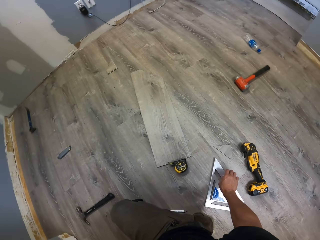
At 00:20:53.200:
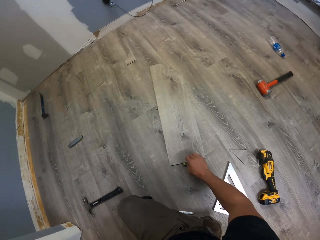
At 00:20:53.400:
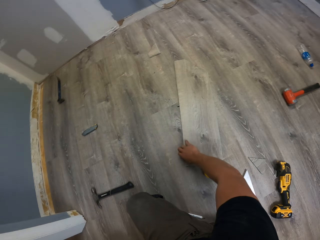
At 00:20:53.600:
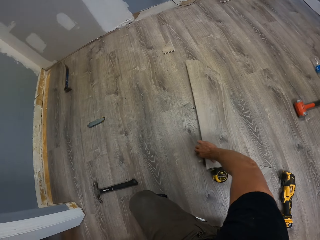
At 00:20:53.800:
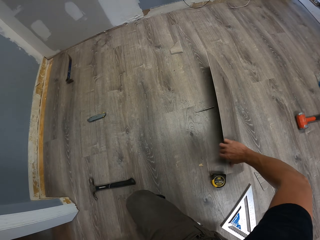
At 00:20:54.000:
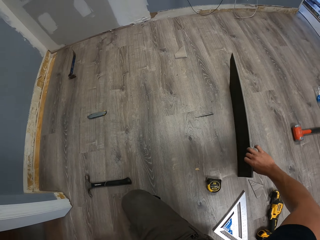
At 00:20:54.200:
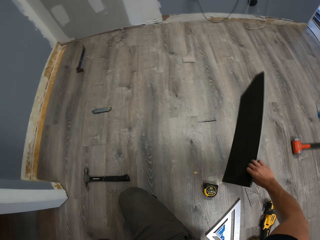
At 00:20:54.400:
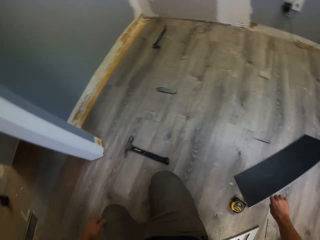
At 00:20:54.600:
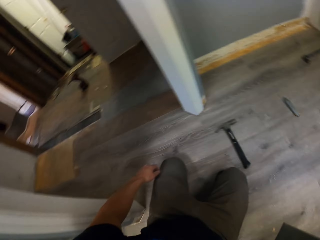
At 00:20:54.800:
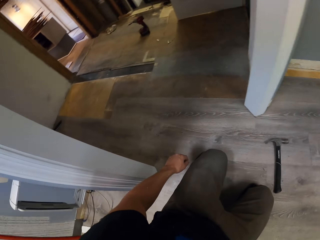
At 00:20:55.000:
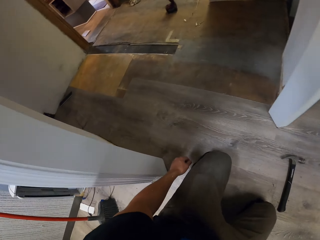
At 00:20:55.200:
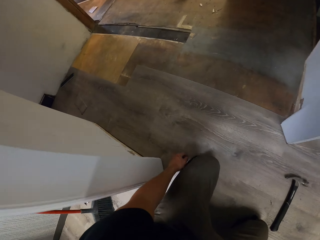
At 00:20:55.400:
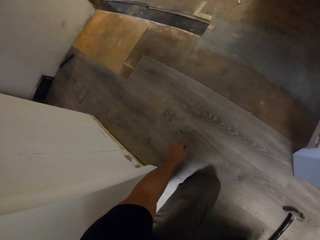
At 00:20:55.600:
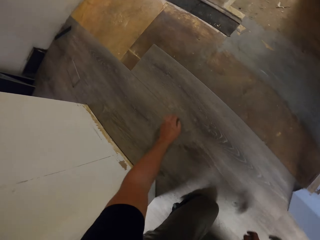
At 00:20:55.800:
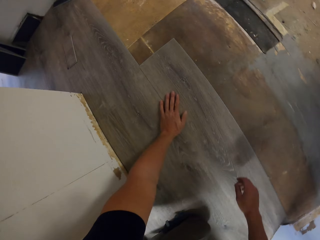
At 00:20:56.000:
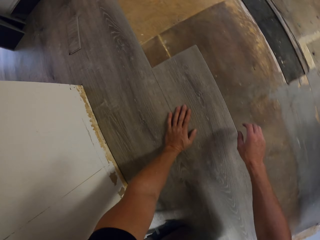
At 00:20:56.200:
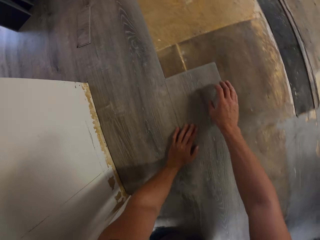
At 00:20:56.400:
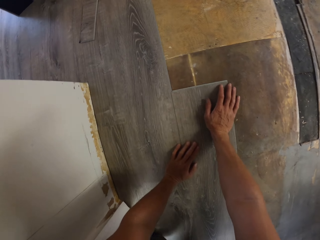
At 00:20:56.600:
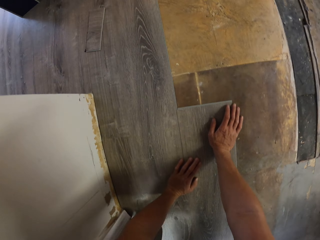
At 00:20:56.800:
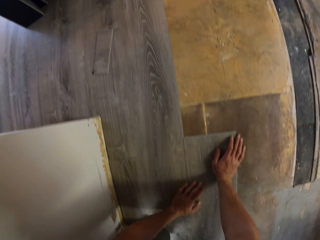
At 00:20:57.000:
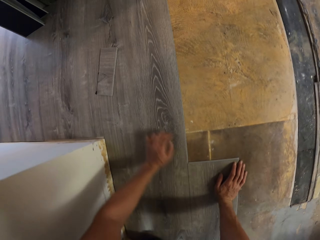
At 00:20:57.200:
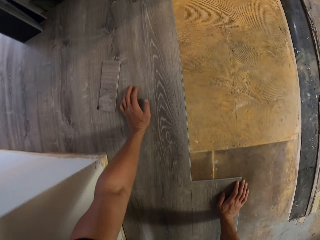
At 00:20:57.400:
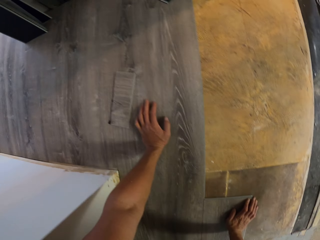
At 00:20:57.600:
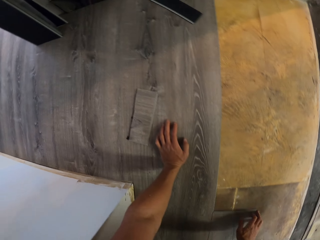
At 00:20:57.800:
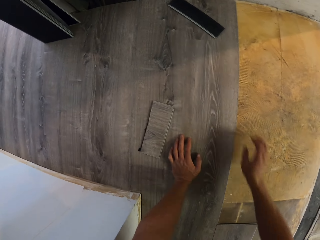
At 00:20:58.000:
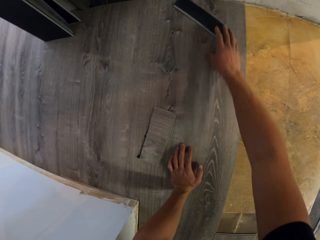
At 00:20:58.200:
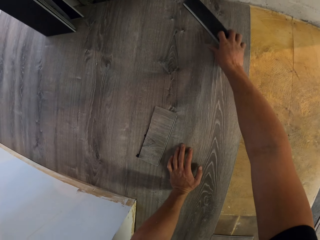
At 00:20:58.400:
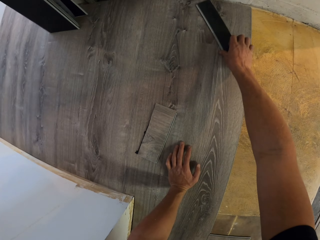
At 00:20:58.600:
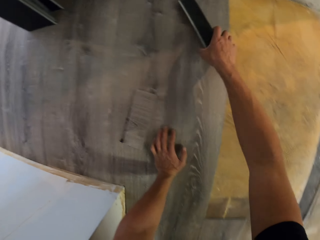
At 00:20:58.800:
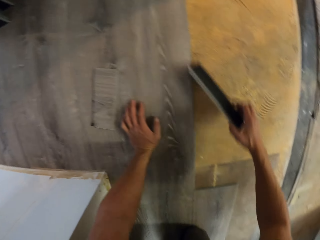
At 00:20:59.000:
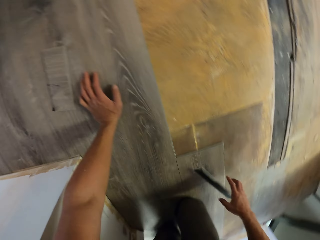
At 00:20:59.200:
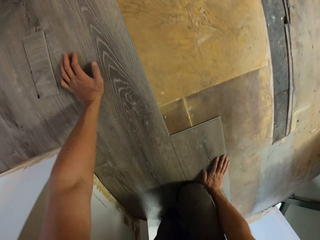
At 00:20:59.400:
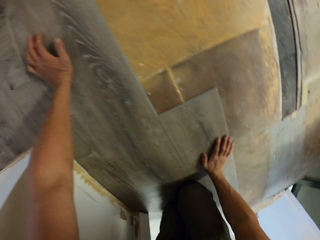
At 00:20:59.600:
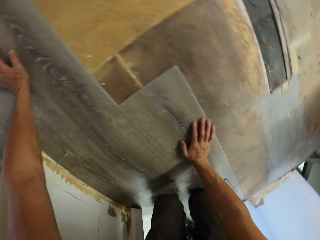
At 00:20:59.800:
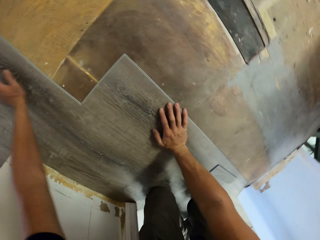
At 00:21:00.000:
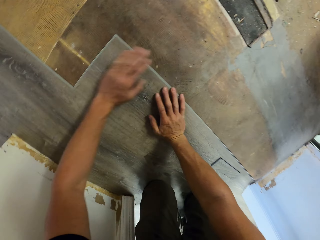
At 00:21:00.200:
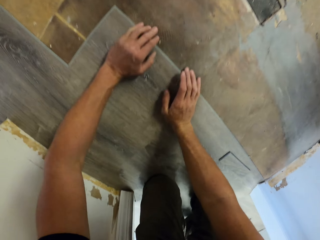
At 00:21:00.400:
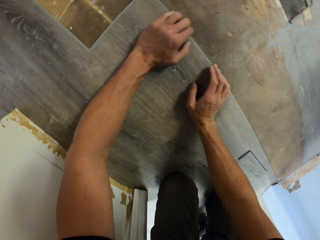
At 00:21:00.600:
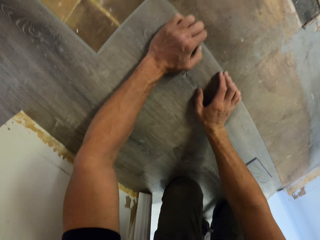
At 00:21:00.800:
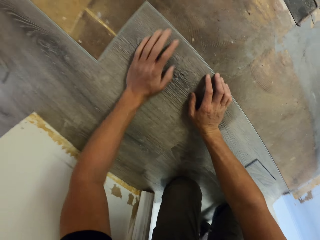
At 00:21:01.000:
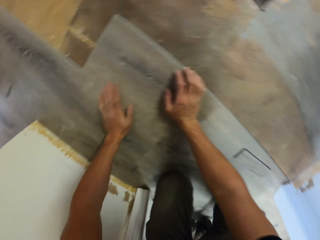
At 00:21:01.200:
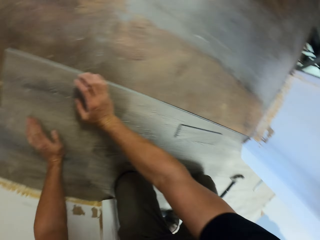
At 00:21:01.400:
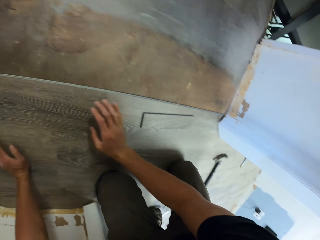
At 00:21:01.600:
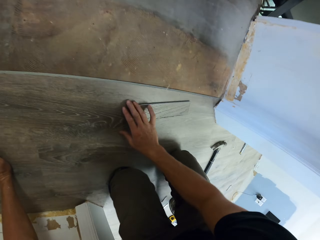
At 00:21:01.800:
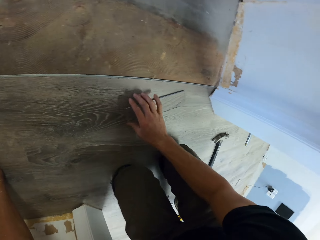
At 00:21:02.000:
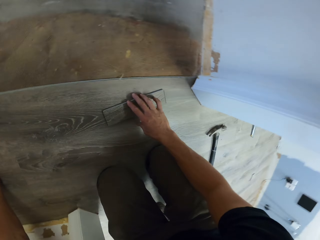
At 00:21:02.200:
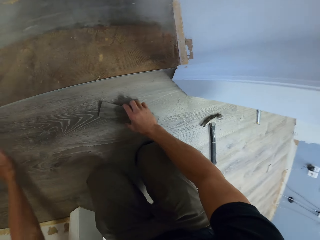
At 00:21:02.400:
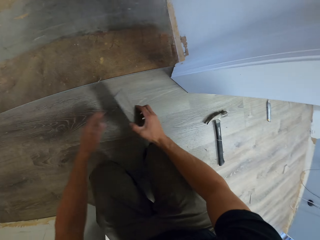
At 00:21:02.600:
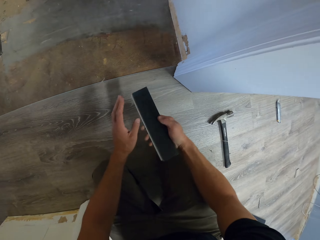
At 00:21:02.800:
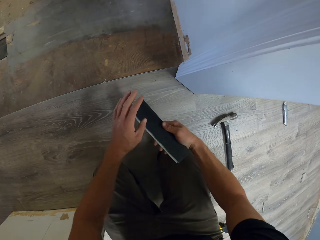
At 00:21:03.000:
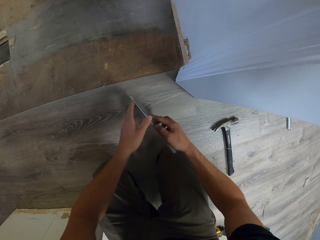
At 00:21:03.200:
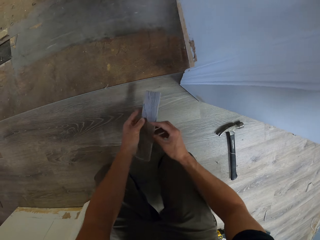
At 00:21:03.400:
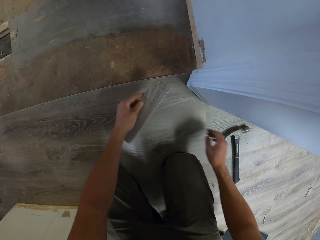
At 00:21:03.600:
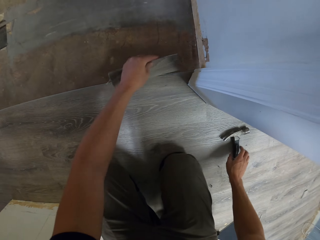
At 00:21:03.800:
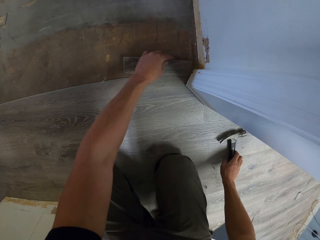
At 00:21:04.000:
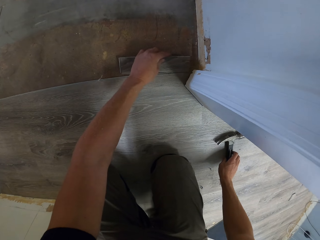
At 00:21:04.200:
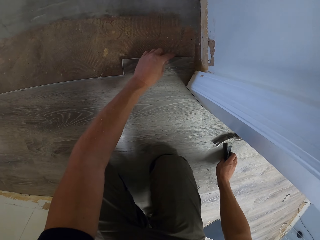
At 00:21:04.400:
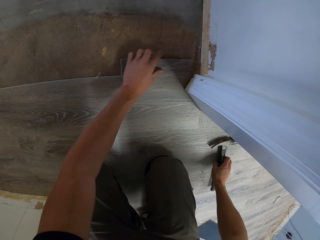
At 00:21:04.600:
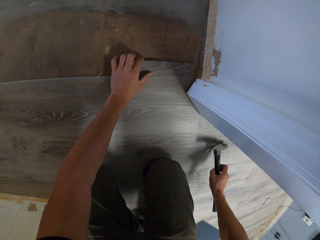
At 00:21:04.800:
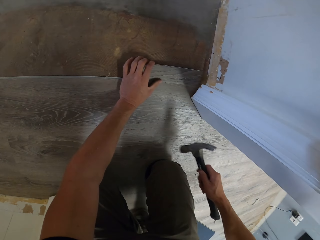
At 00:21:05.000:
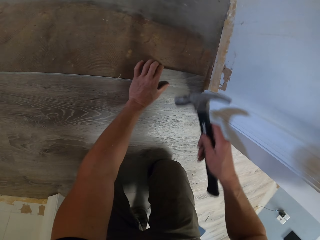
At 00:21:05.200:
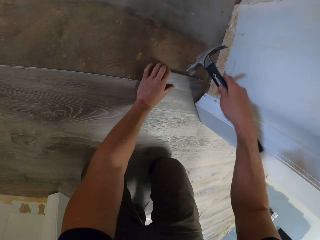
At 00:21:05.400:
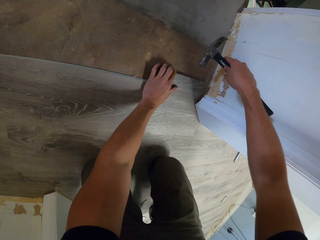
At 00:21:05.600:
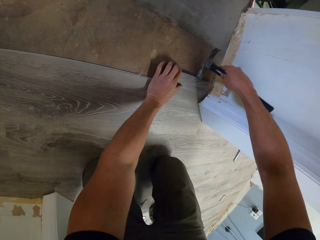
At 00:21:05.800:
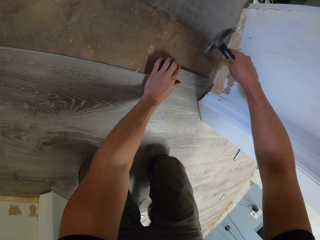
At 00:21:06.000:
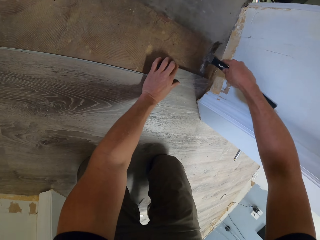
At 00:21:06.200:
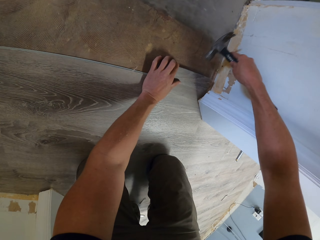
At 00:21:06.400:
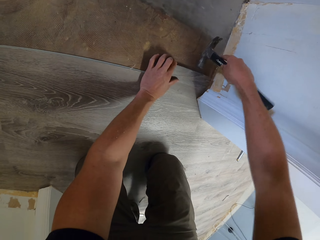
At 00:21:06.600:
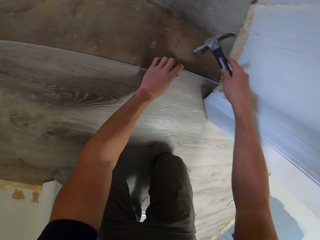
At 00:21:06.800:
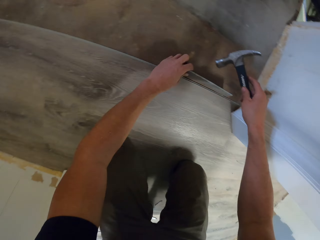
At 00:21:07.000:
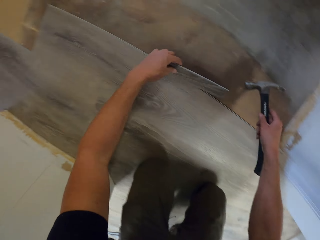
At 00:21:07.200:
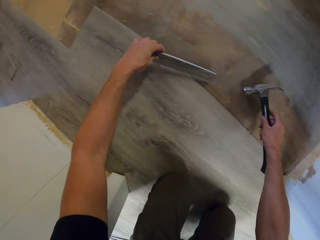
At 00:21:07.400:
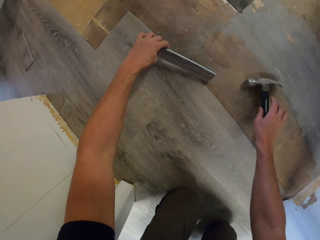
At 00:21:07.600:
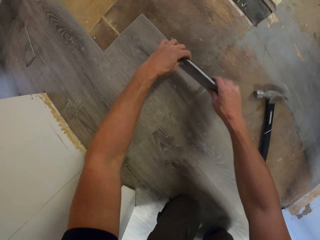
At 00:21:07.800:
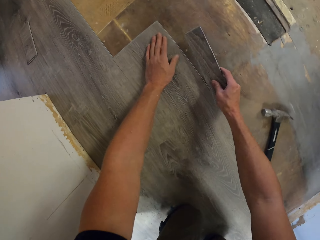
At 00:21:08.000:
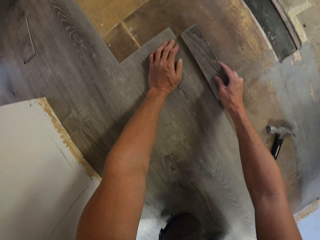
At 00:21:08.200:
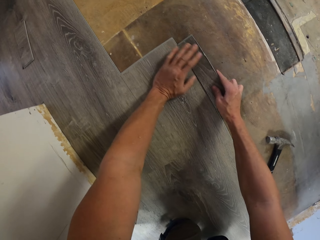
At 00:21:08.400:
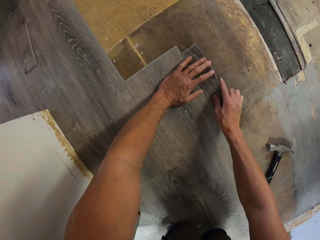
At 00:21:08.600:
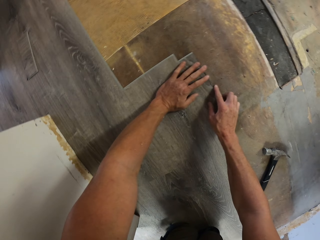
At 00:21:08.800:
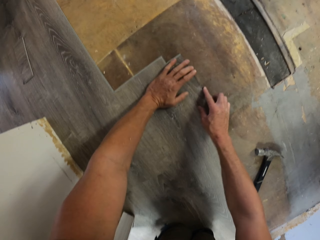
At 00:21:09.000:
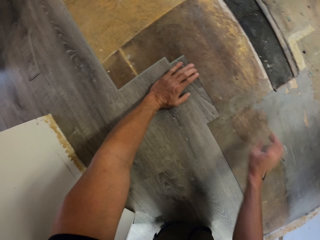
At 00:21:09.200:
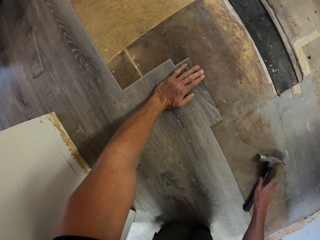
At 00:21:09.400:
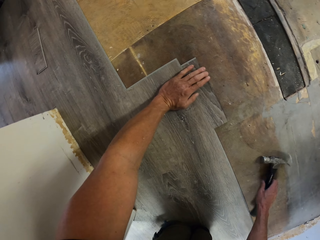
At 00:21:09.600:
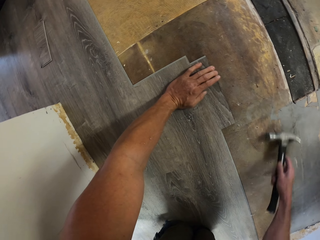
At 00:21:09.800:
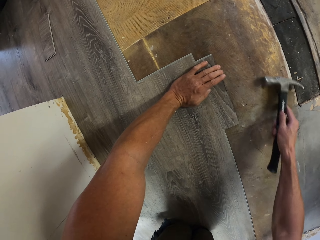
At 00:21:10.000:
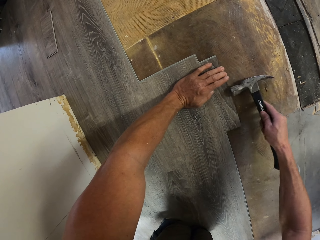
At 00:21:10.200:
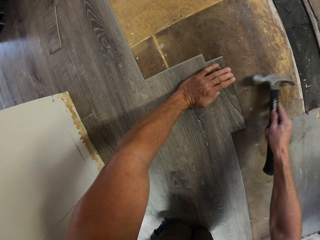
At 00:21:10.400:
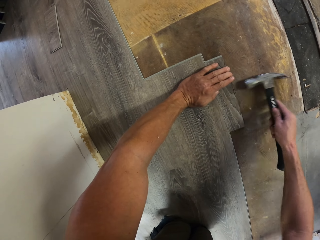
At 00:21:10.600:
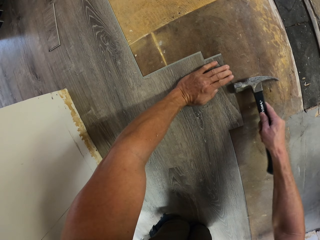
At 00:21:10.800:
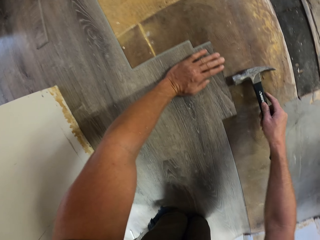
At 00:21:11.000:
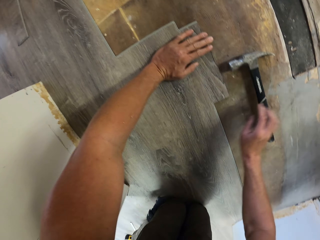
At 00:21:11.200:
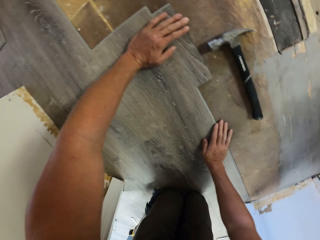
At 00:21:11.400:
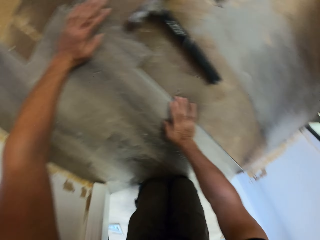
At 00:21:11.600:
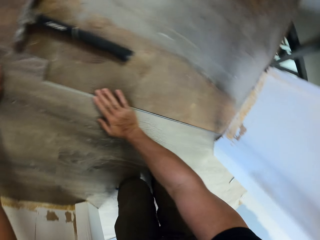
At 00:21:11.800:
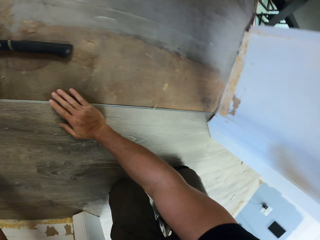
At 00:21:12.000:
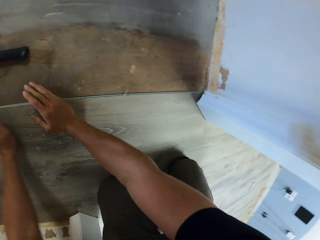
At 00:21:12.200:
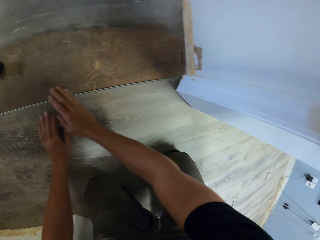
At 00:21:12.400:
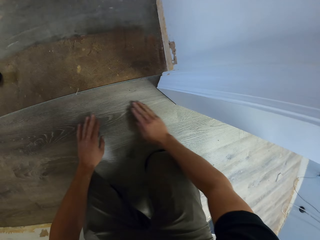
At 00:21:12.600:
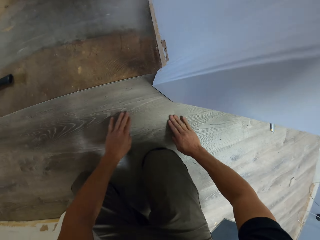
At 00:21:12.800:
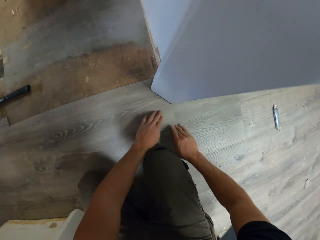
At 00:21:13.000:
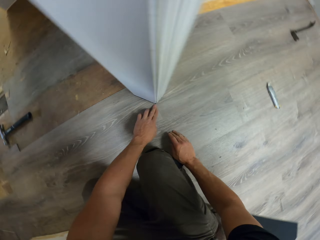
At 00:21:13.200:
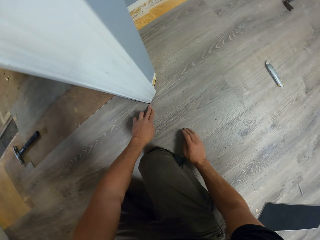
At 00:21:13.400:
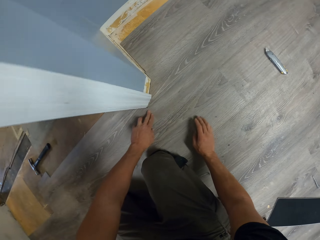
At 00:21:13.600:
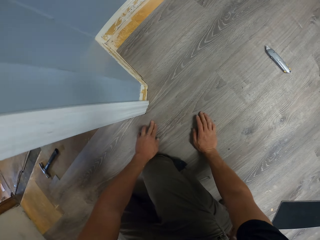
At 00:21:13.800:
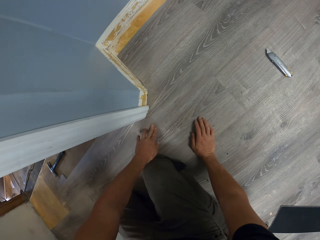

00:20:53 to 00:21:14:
The camera wearer drops the square ruler on the floor. They turn the tile with the right hand. They lean the left hand on the floor. They pick up a tile with the right hand and drop the tile on the floor. They pick up a tile with the right hand, move the tile to the left hand, and drop the tile on the floor. They pick up a claw hammer with the right hand and hit the tile using the claw hammer. They pick up the tile with the left hand. They drop the hammer on the floor. They lean the left hand on the floor. They drop the tile on the floor. They pick up the claw hammer with the right hand and hit the tile using the claw hammer. They drop the claw hammer on the floor. They move both hands on the floor.
